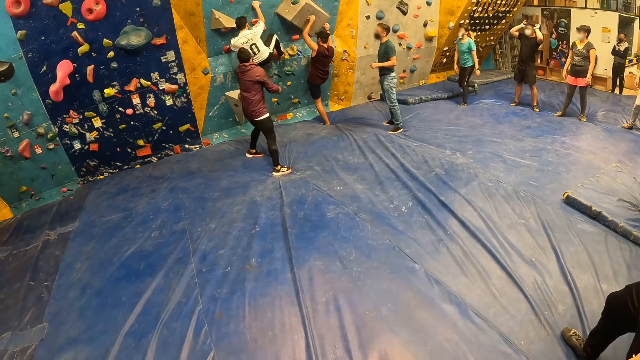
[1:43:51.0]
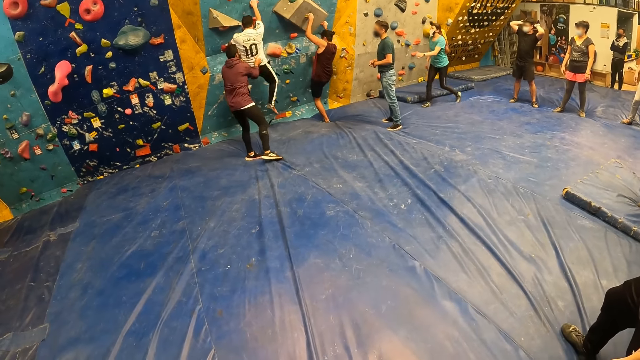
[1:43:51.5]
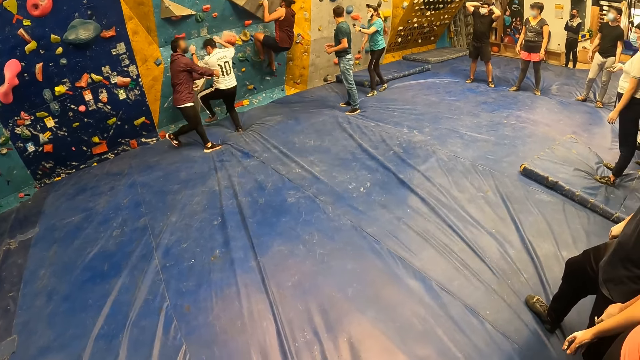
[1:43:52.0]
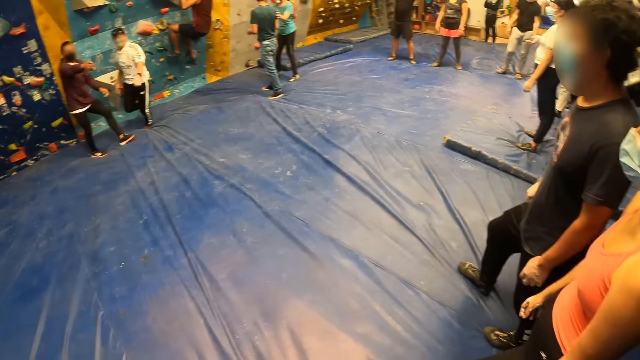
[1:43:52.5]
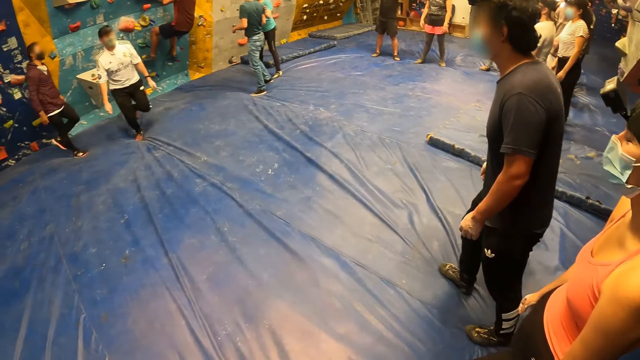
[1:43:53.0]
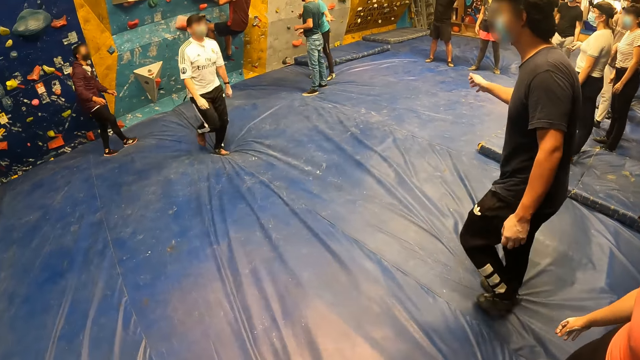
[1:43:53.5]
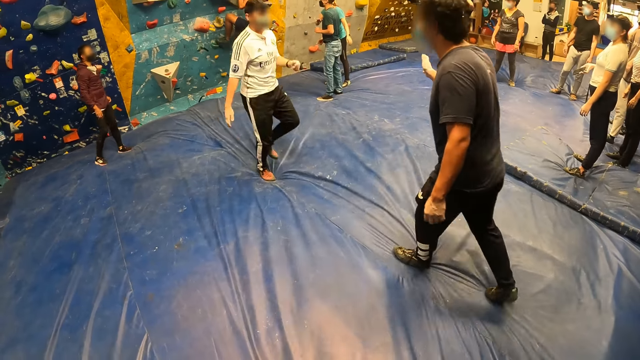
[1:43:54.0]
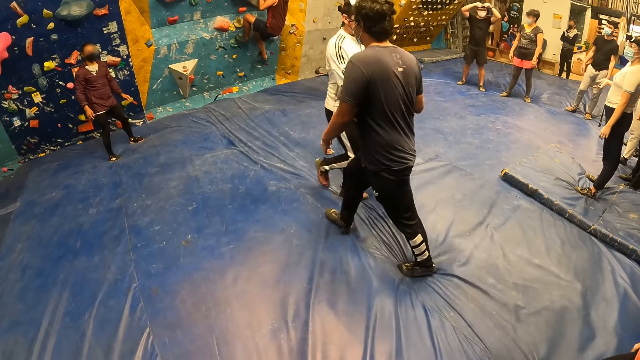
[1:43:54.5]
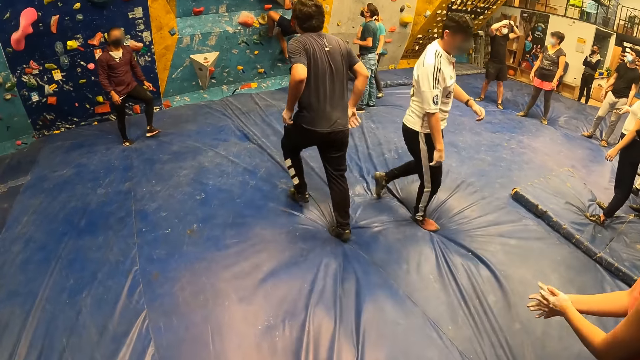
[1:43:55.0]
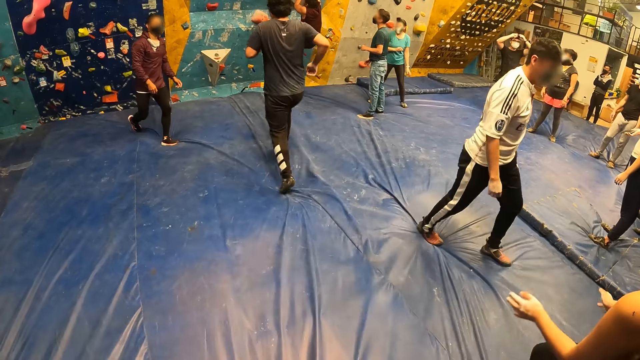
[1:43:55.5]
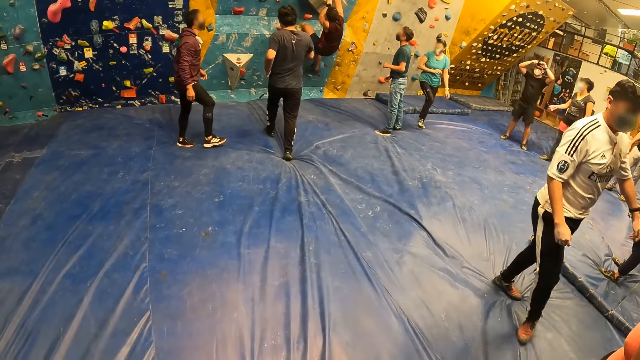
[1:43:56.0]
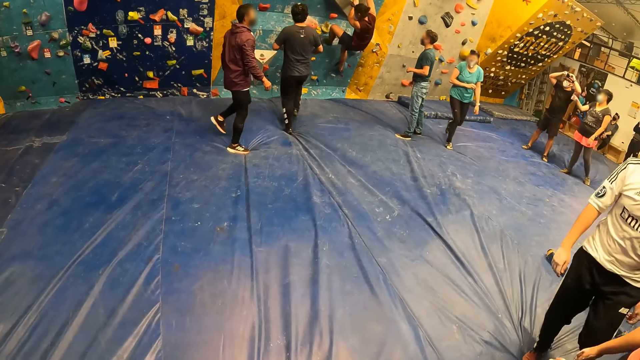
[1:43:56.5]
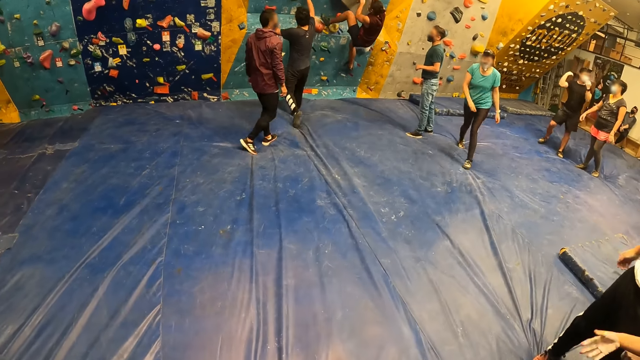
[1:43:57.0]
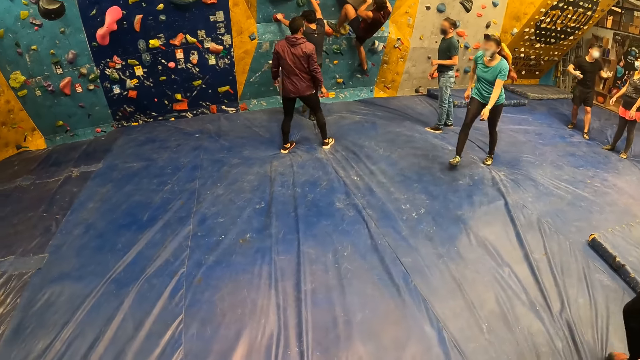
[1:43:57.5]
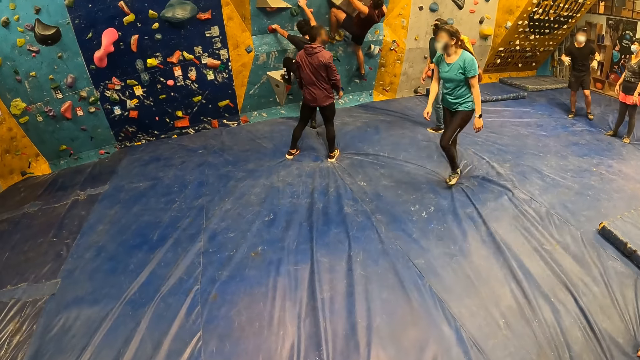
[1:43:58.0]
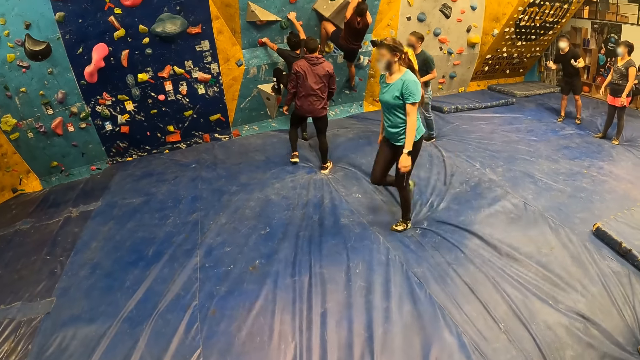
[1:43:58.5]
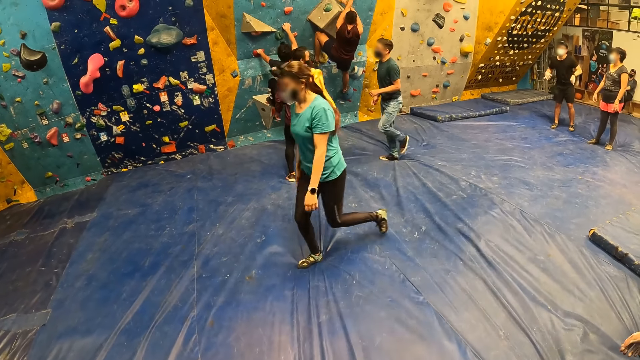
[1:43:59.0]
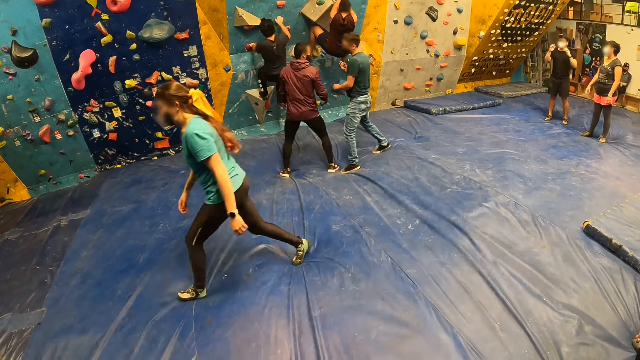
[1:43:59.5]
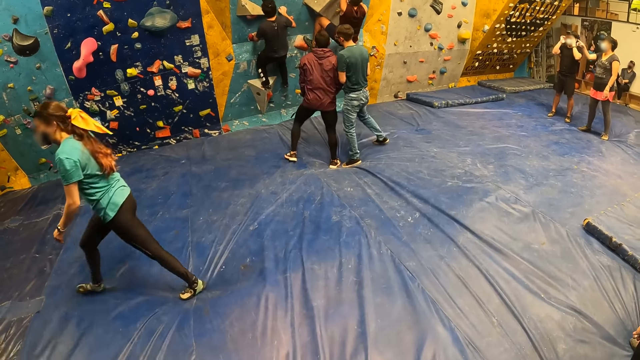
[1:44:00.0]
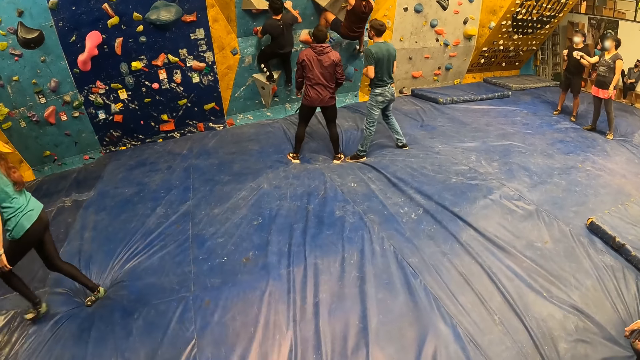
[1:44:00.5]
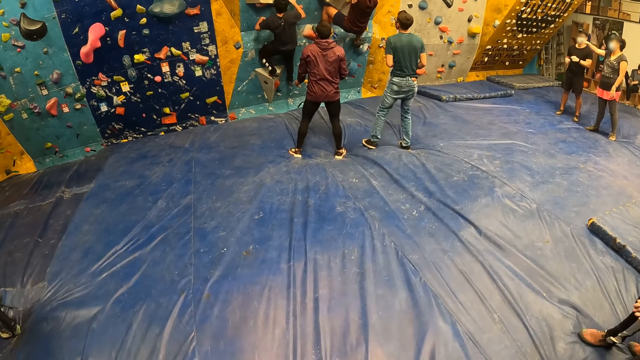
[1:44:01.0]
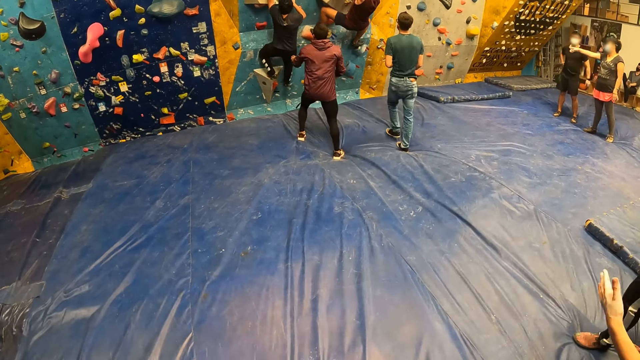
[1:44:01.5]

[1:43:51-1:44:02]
A man climbs down the climbing wall. A woman converses with another man. The first man greets a man. A third man climbs up the climbing wall. A fourth man converses with the second man. A fifth man touches his face with both hands. Another woman points with her right hand.

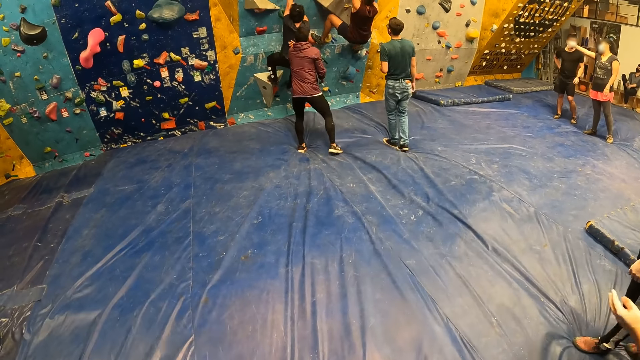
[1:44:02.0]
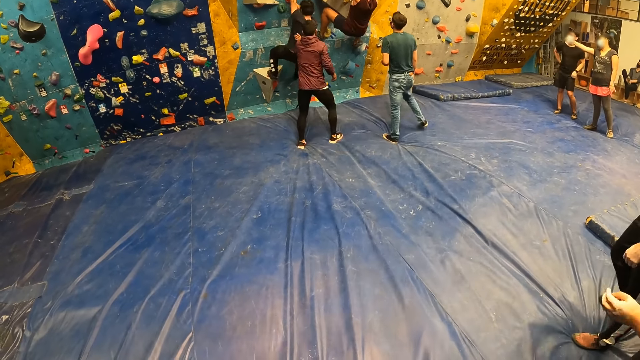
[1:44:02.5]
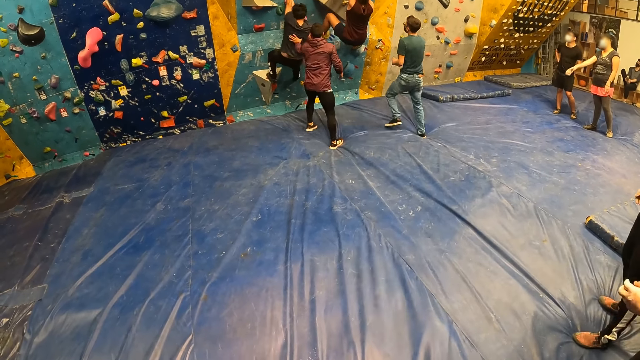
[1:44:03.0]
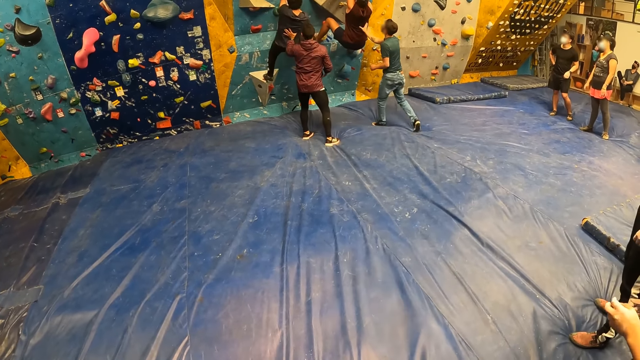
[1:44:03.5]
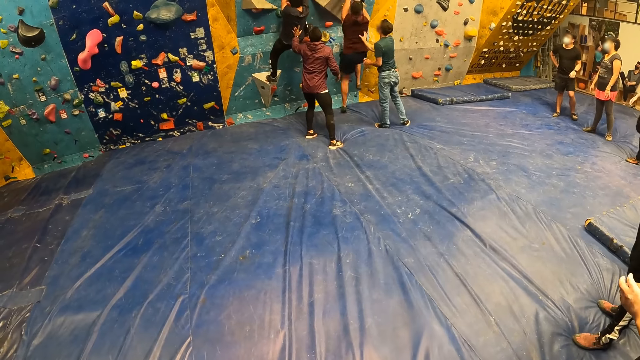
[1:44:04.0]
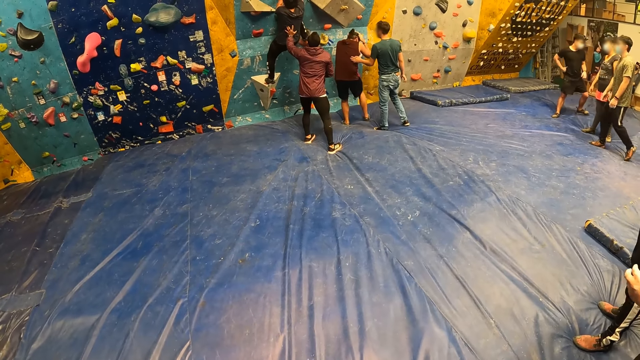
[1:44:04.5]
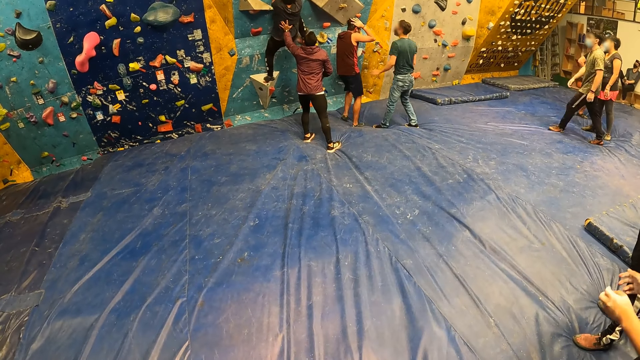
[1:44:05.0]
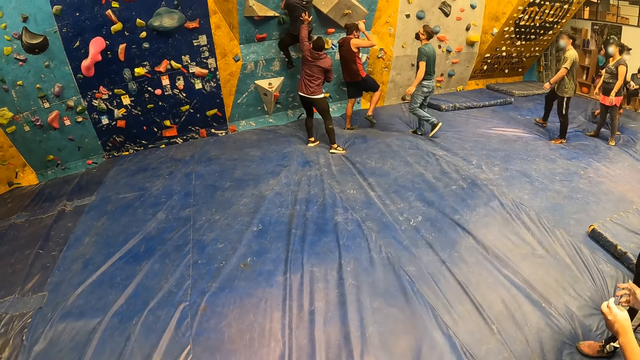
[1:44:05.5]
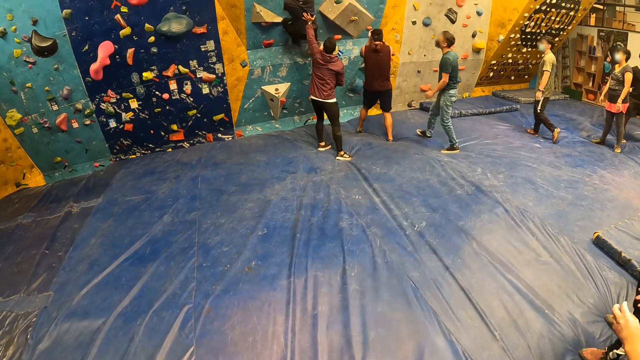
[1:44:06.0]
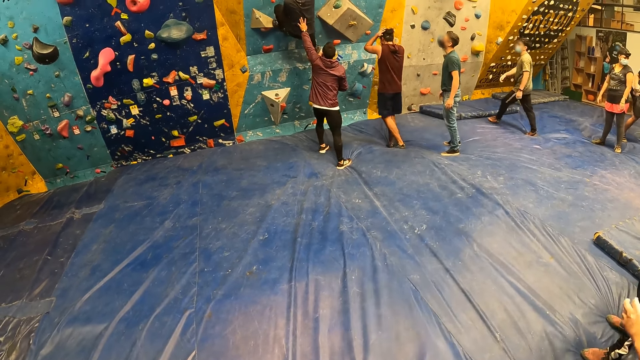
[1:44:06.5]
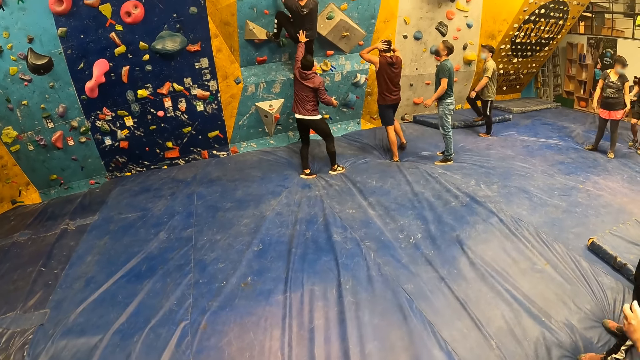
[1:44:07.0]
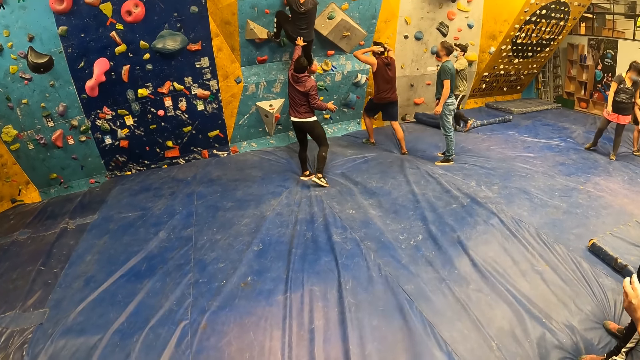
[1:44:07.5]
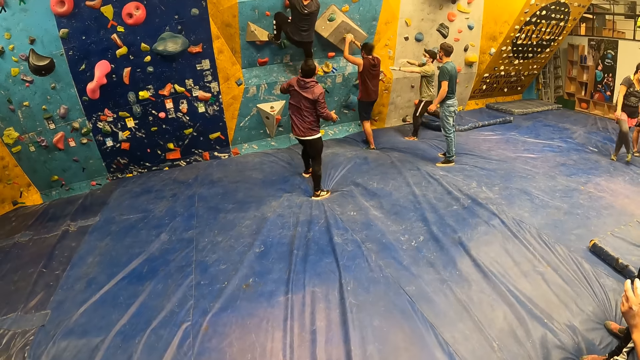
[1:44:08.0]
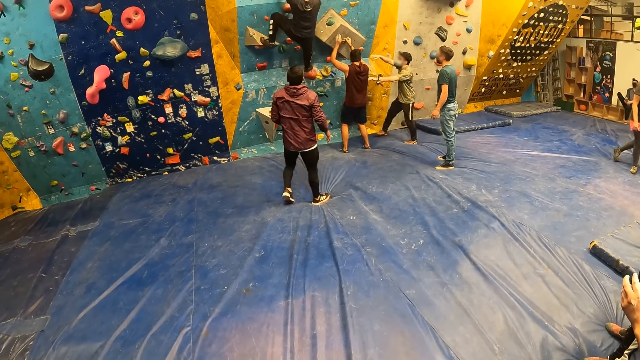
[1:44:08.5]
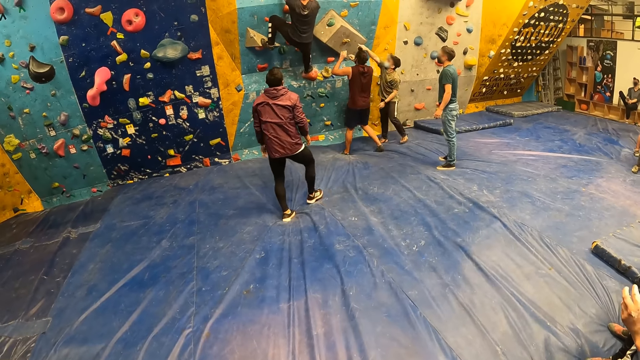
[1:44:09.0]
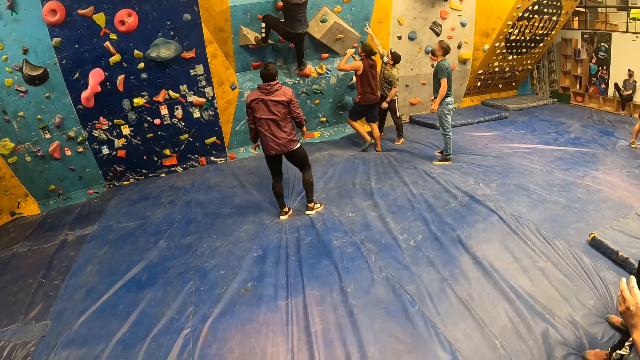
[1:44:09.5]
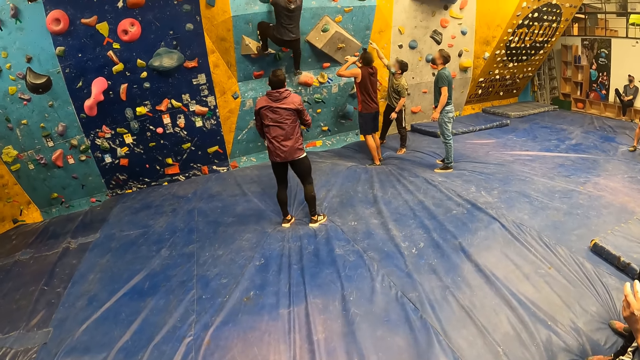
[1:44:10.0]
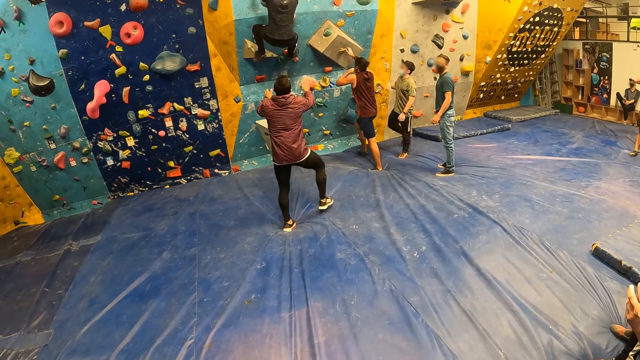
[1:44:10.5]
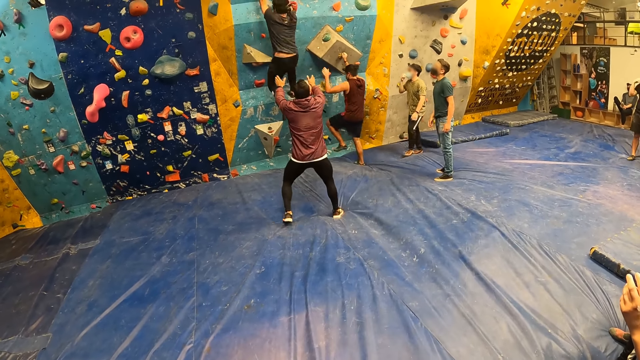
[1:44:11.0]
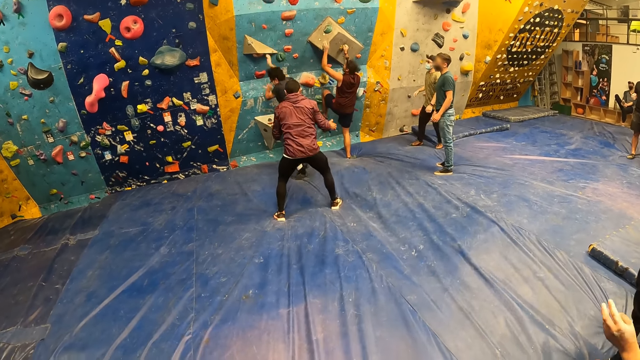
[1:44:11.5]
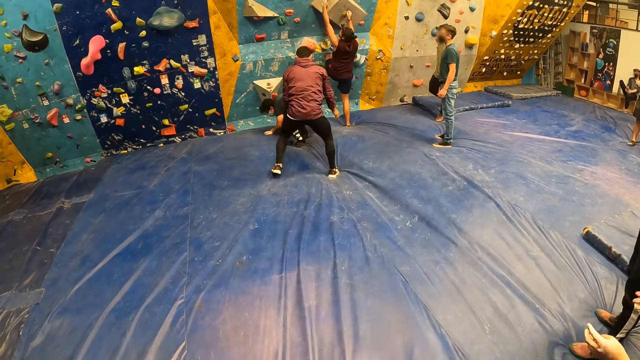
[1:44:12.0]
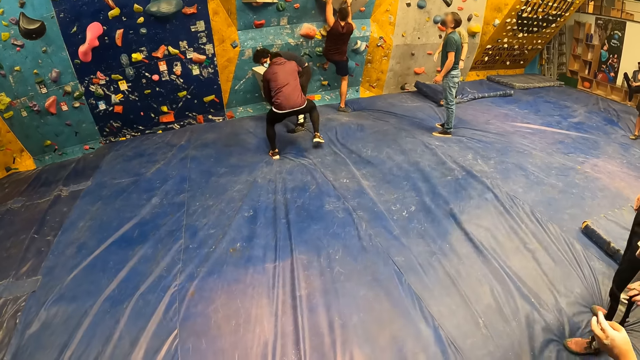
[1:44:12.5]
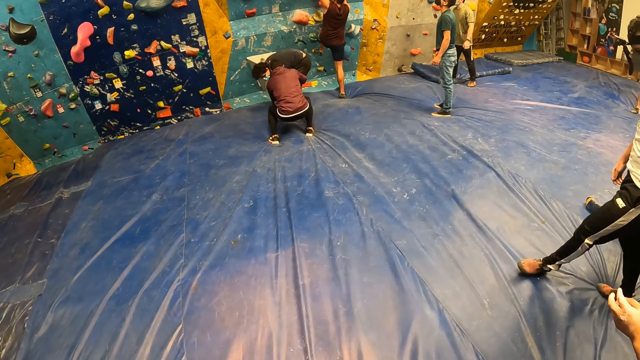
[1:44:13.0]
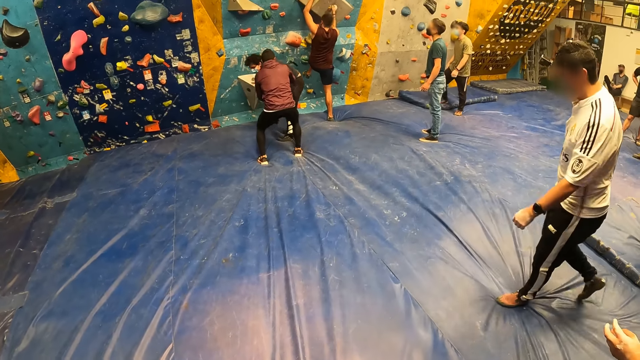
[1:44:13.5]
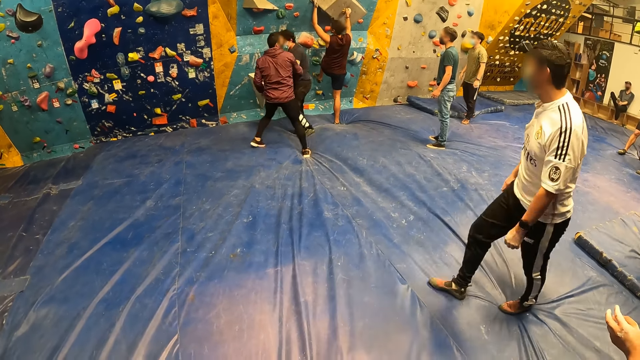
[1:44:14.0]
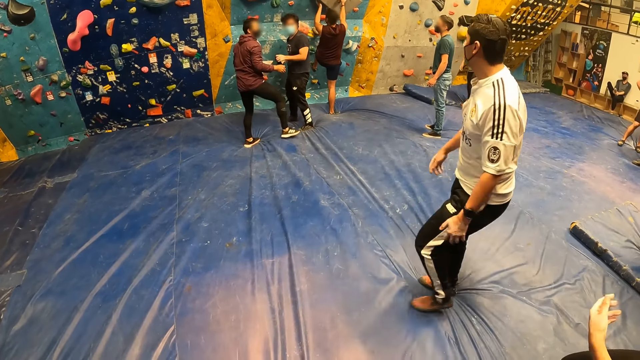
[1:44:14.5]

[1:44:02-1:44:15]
A man pushes another man with his left hand. A third man holds a fourth man with his right hand. The fourth man jumps down from the climbing wall. The third man touches the fourth man with his left hand. A fifth man converses with the fourth man. The fifth man points at a boulder hold with his right hand. The fourth man climbs up the climbing wall. The second man jumps down from the climbing wall. The first man bends low.
